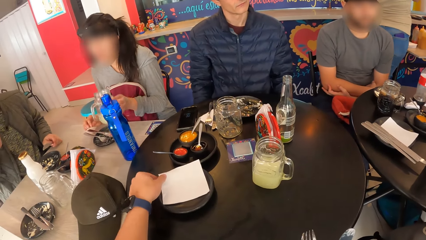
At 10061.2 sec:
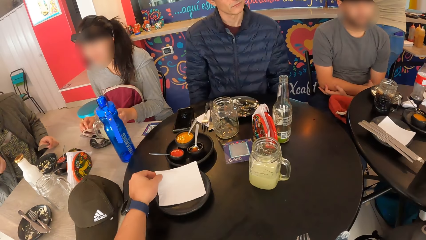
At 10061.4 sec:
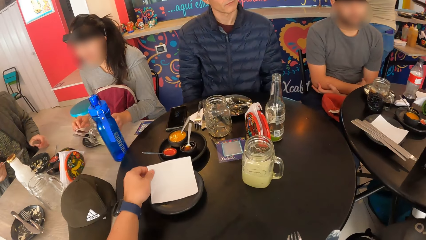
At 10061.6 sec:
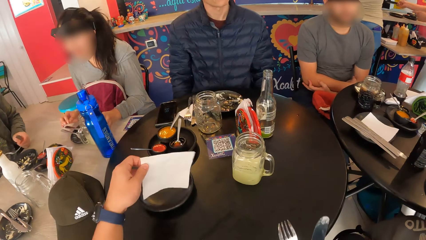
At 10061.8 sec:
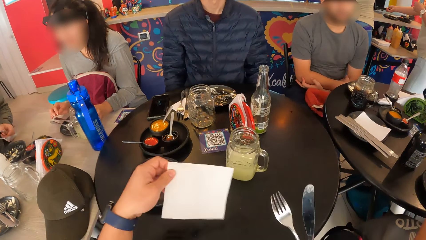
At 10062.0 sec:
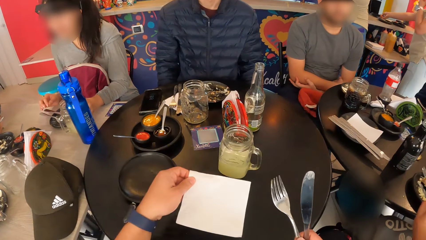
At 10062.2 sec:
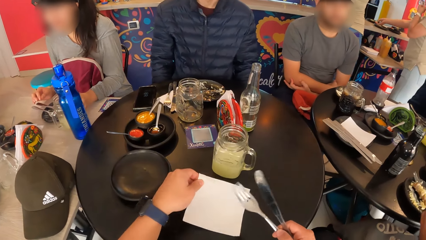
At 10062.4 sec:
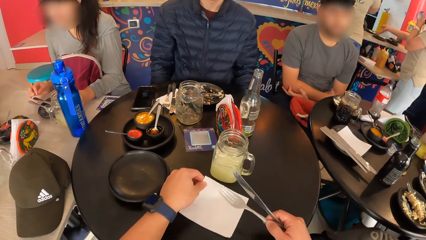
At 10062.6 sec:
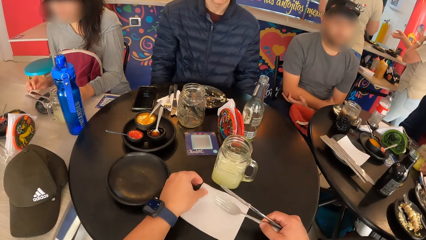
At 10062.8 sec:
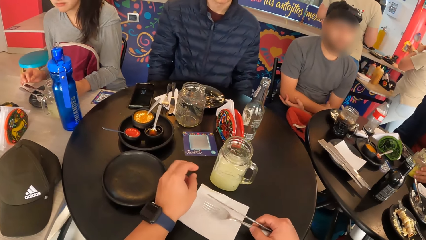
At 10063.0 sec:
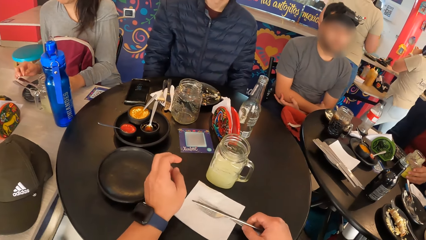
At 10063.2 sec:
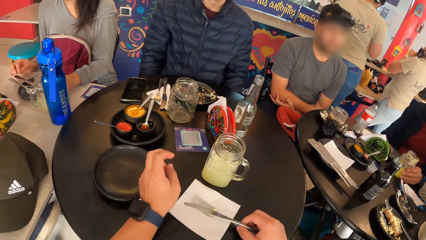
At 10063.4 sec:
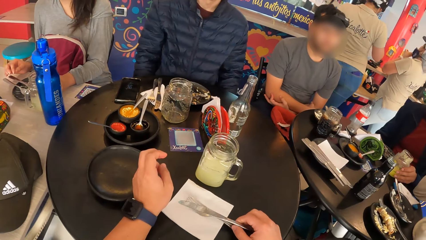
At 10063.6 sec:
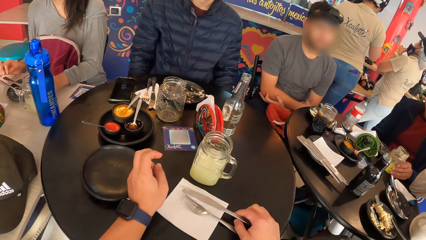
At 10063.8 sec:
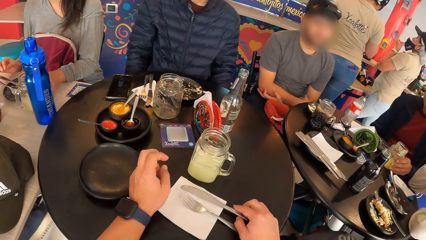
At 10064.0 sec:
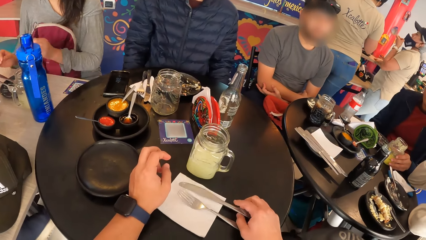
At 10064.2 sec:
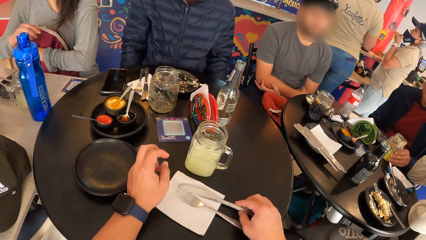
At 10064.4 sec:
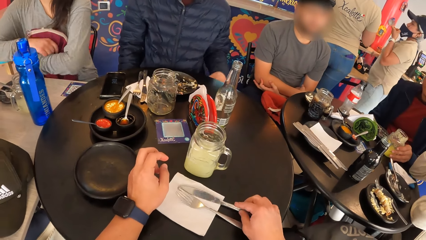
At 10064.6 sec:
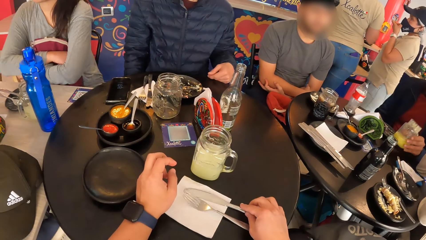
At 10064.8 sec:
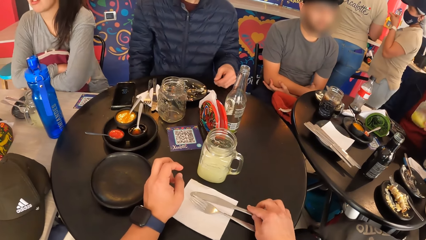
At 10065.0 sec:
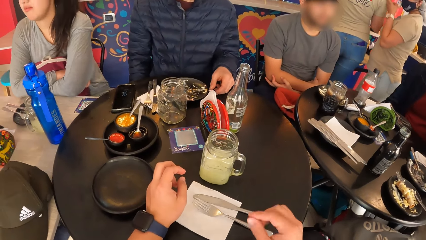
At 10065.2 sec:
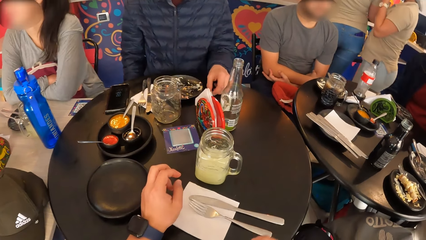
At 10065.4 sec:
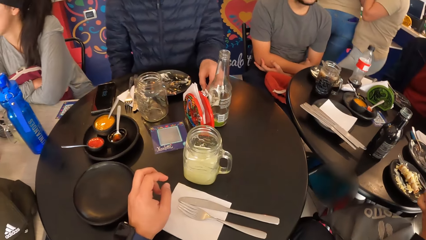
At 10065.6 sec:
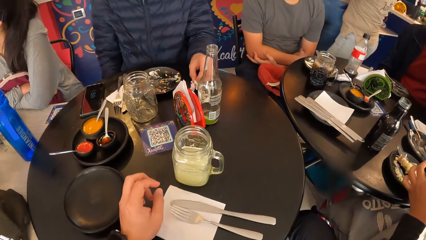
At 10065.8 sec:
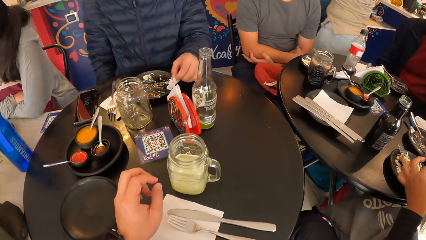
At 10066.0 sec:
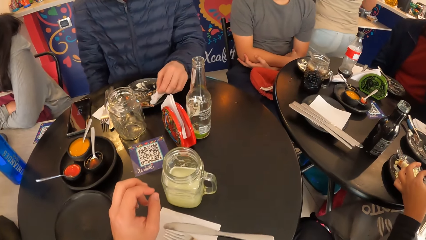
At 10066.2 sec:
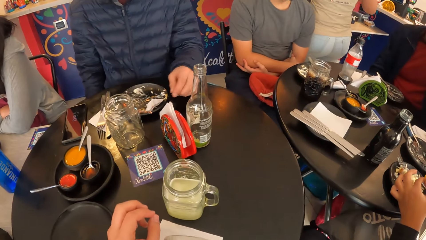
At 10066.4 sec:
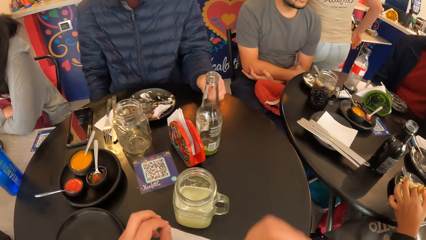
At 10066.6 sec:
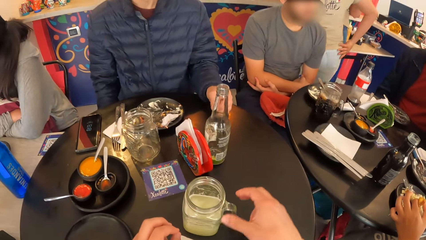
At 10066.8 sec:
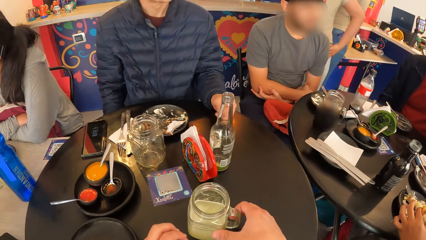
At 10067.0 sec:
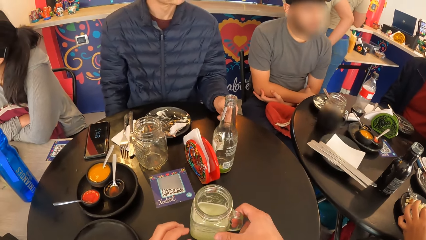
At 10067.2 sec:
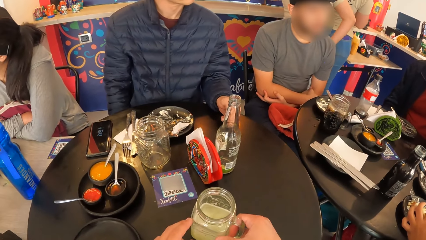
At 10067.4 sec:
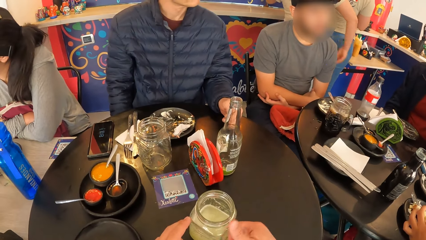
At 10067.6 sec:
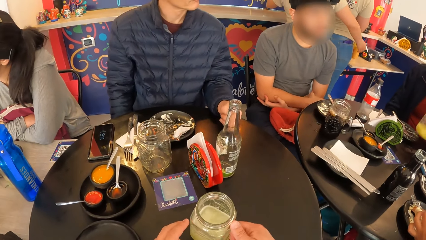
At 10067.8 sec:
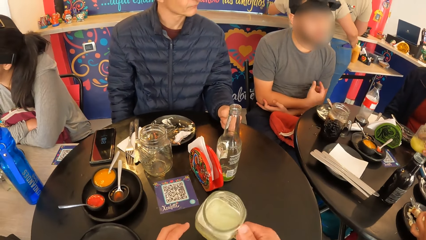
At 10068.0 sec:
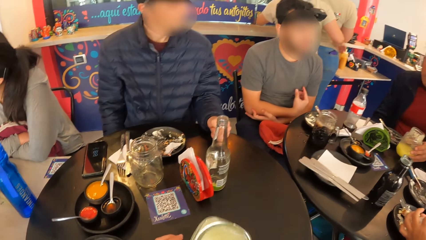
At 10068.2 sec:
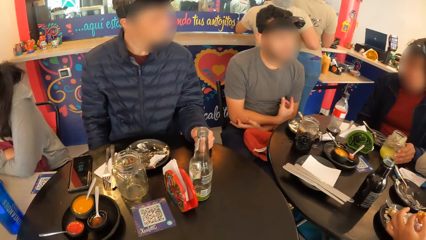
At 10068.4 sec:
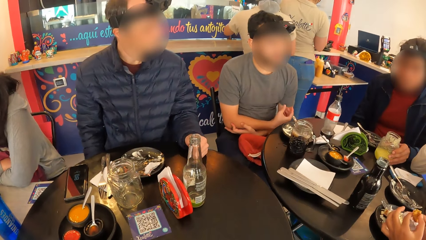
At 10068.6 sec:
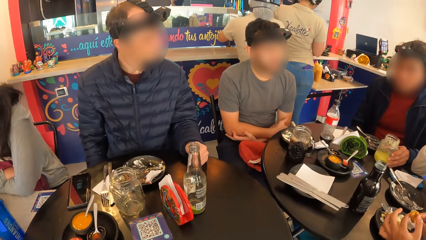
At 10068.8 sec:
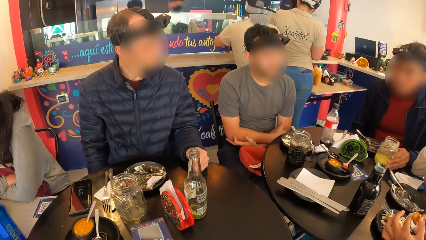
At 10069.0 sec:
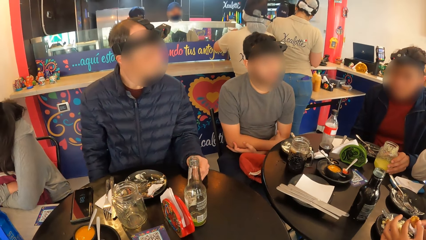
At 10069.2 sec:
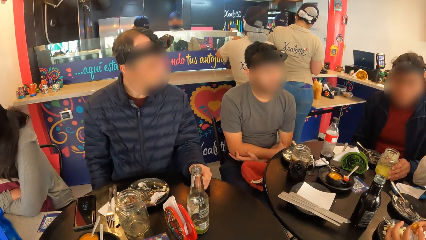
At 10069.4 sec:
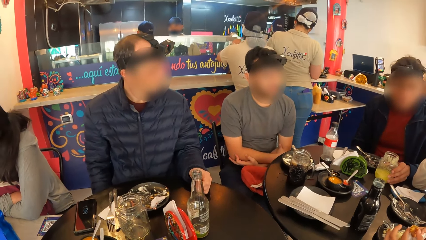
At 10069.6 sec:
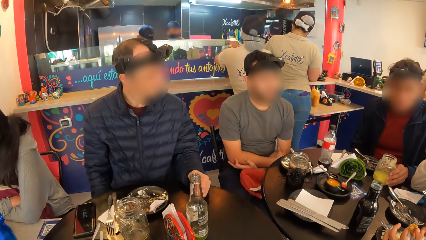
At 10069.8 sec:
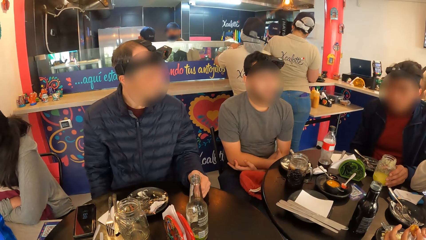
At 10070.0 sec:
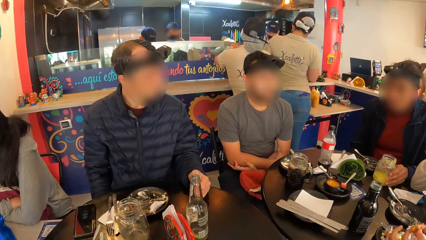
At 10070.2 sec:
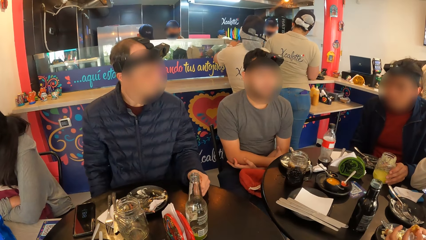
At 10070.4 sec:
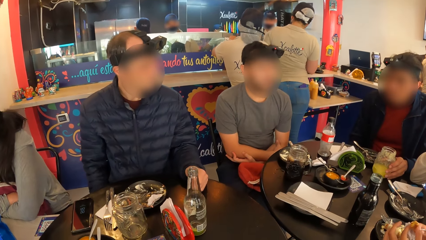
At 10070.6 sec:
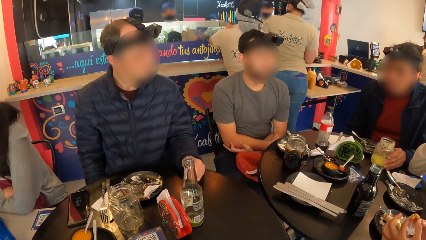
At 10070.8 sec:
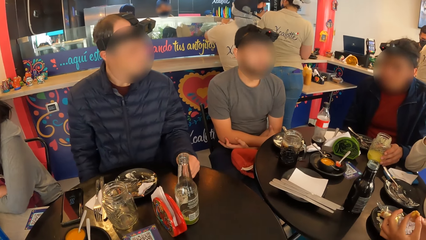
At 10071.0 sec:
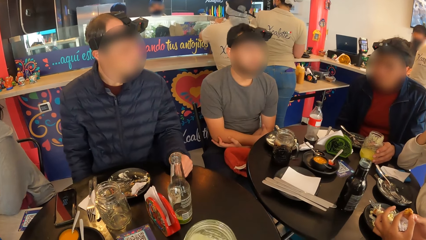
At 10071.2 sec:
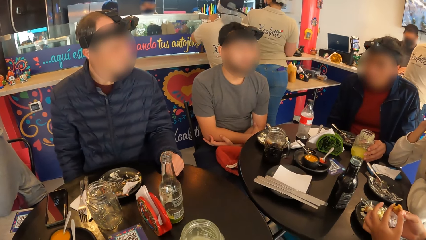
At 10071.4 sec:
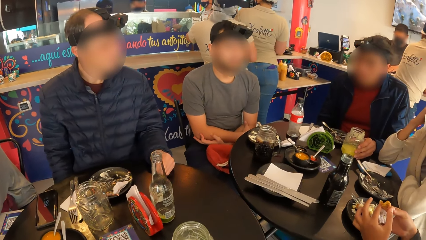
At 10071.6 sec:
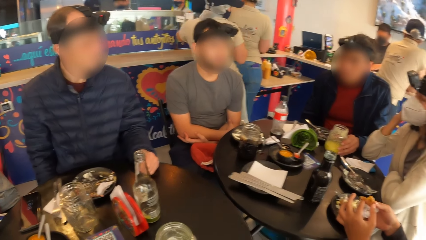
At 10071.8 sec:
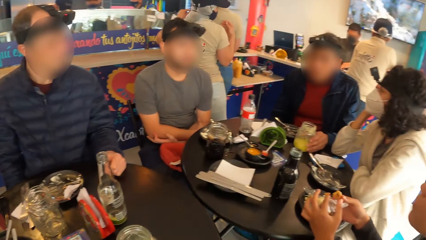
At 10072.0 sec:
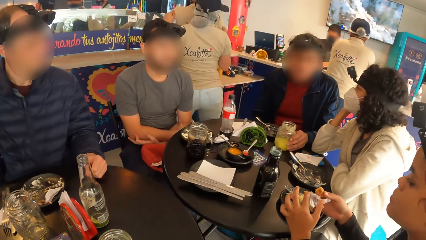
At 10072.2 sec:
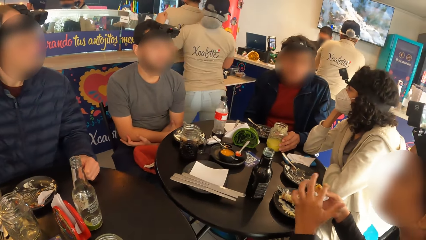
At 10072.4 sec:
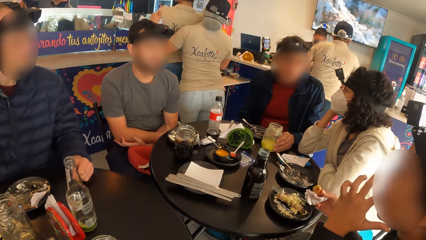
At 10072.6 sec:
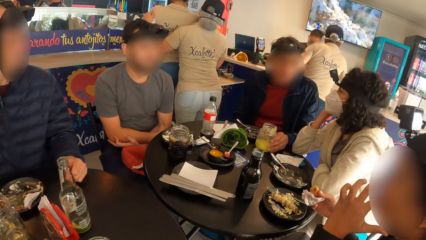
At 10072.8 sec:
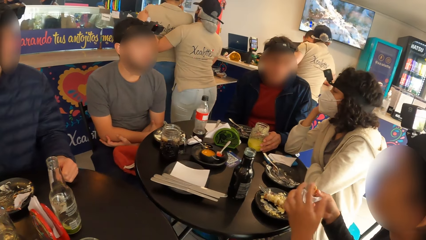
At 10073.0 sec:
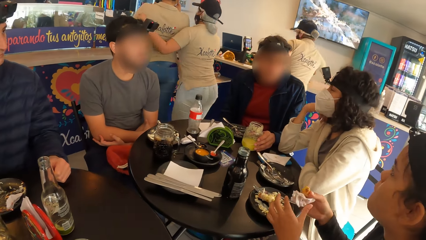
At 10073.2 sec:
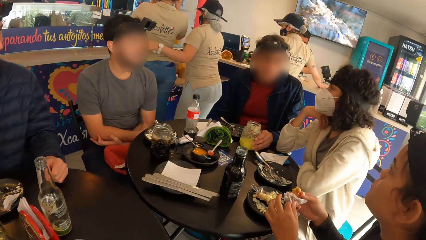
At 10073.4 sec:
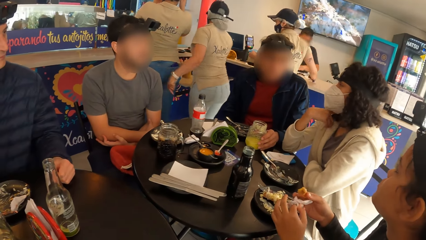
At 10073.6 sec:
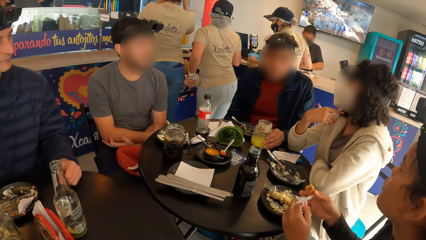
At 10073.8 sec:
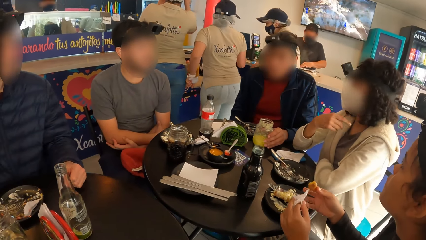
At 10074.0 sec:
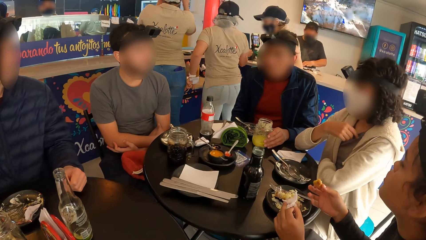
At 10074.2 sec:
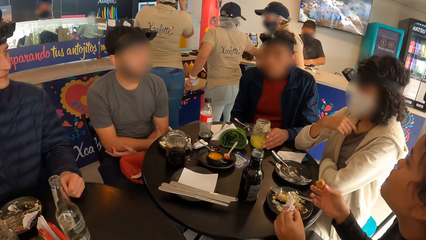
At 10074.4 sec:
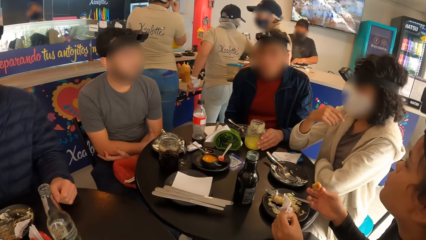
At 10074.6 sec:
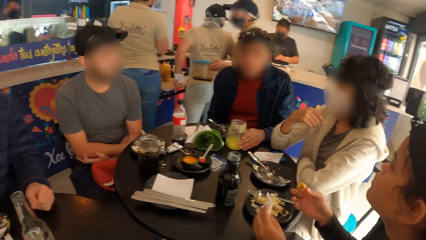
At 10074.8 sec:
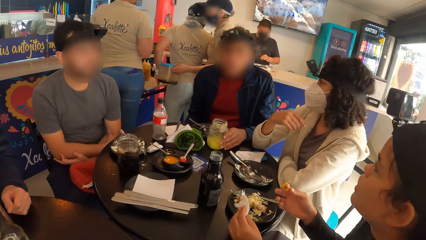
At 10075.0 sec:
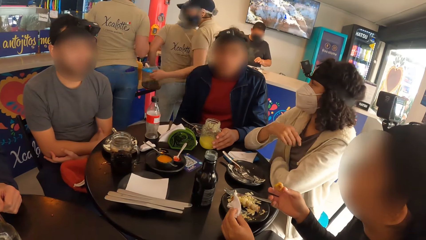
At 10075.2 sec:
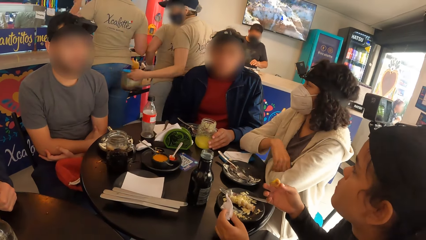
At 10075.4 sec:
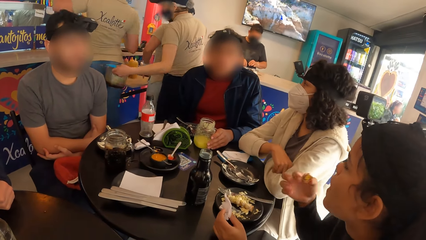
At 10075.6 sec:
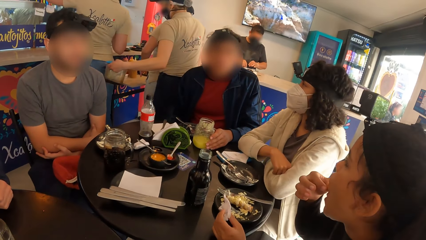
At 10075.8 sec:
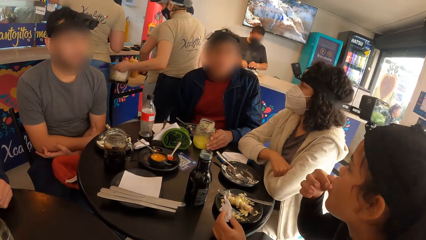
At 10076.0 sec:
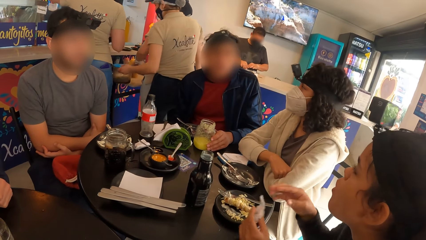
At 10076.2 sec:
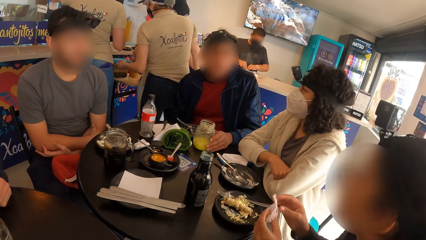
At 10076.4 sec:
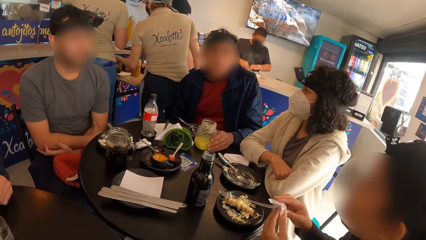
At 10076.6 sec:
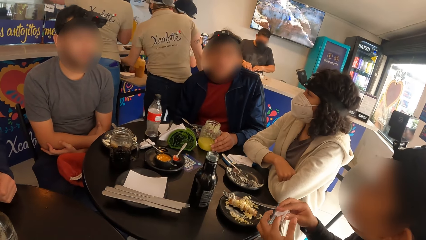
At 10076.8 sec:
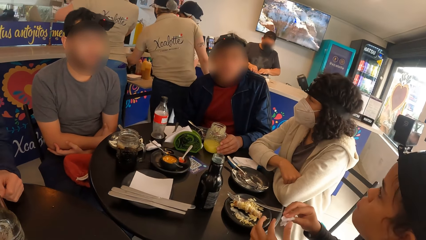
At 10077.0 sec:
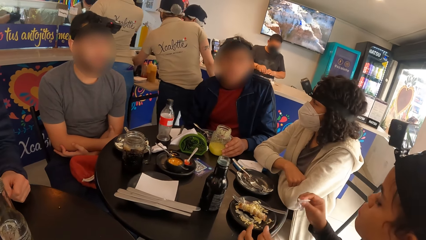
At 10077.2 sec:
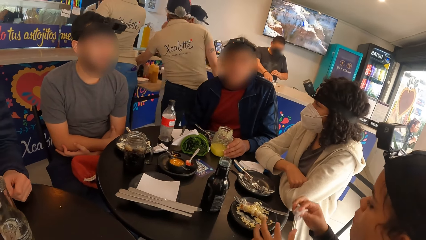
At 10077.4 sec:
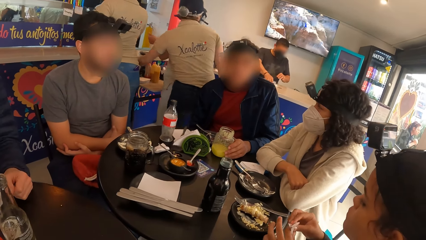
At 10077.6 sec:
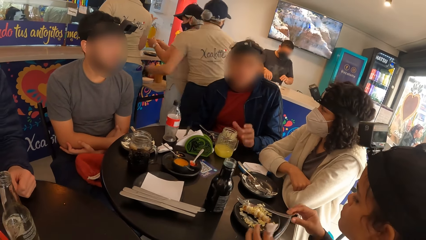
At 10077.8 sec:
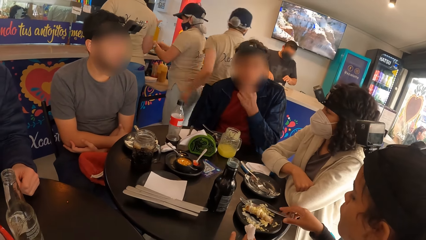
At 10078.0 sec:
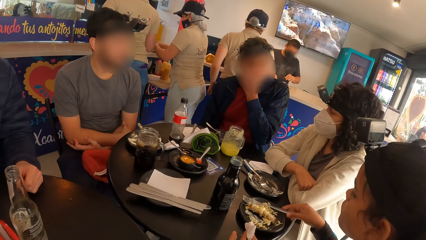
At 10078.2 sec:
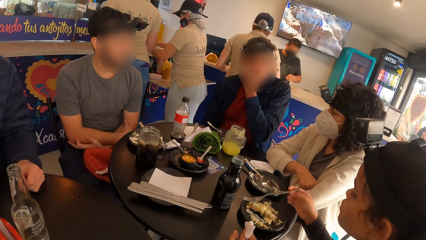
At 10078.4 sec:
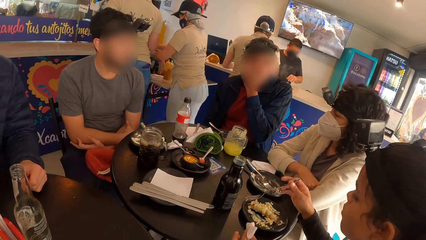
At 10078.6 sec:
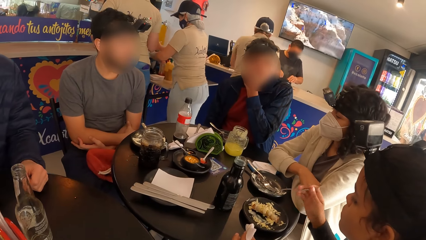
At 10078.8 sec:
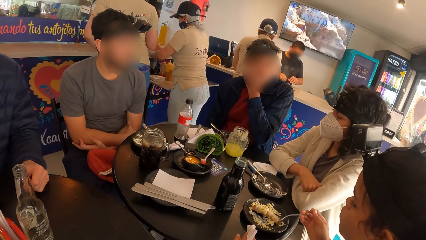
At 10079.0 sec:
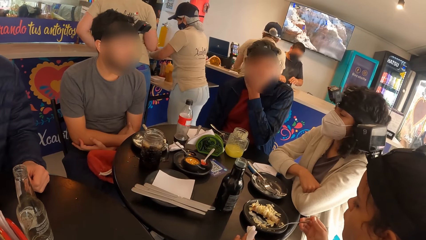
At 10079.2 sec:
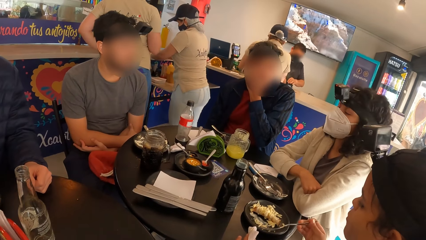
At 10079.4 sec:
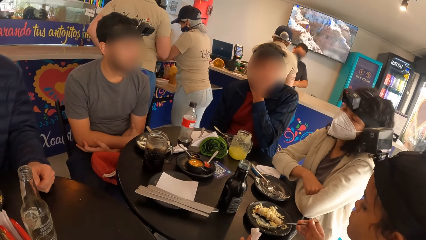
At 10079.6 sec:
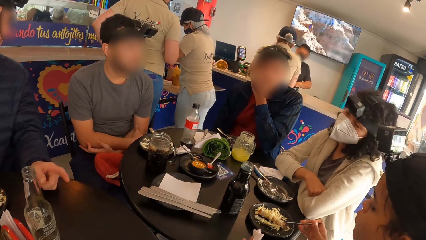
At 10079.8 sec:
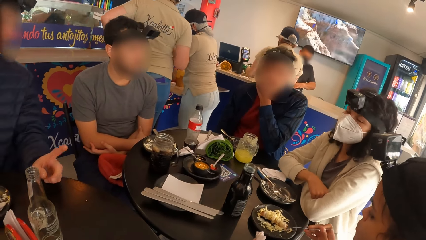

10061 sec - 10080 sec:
The camera wearer picks a serviette on the table with his left hand. A woman drops the jar of juice on the table with her left hand. The camera wearer drops the serviette on the table with his left hand, and drops the fork and knife on the serviette with his right hand. A man picks the jar of juice on the table with his left hand. The camera wearer picks the jar of juice on the table with his right hand. He picks a glass from the table. The man drops the jar of juice on the table with his left hand. Another woman wipes her right hand with the serviette. The camera wearer drops the jar of juice on the table with his right hand. The man moves the jar of juice on the table with his left hand. The other woman interacts with the group of people. She eats the snack in her right hand. She wipes both hands with the serviette. The man removes his left hand from the jar of juice on the table. The other woman picks the fork on the plate with her right hand.
